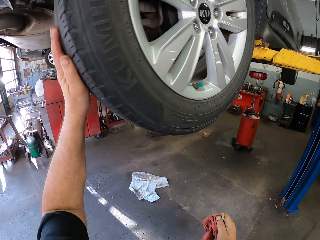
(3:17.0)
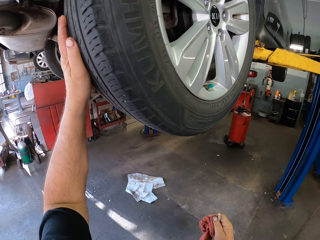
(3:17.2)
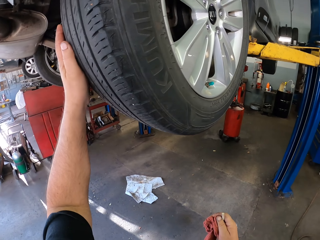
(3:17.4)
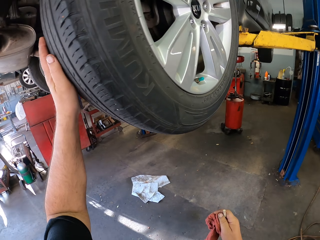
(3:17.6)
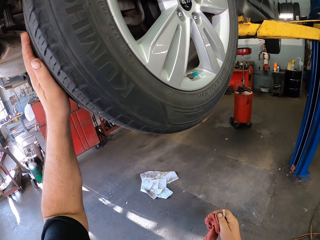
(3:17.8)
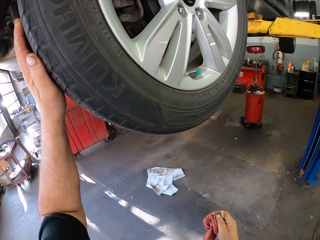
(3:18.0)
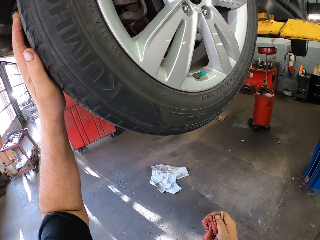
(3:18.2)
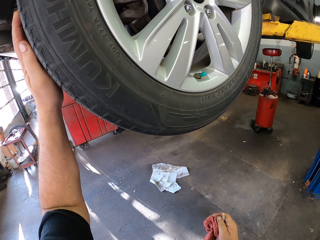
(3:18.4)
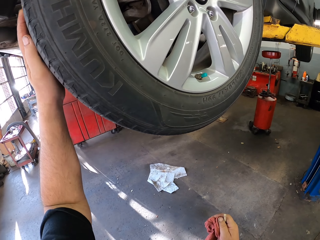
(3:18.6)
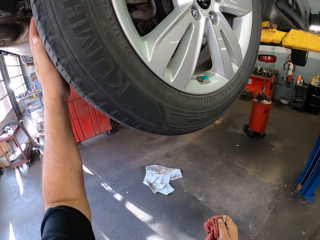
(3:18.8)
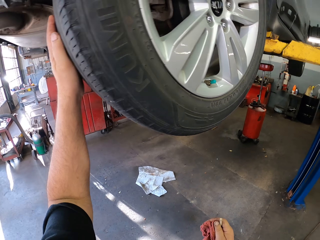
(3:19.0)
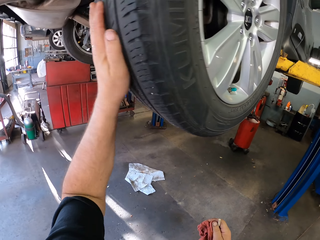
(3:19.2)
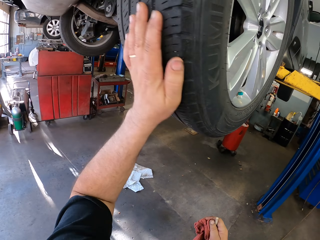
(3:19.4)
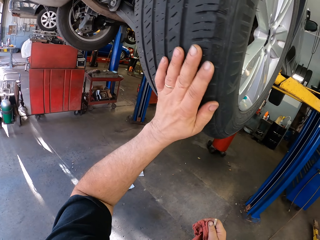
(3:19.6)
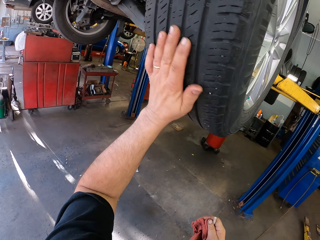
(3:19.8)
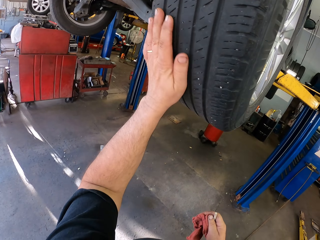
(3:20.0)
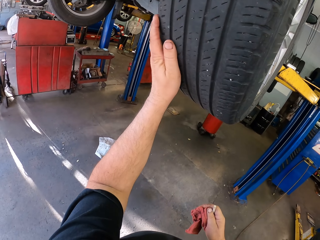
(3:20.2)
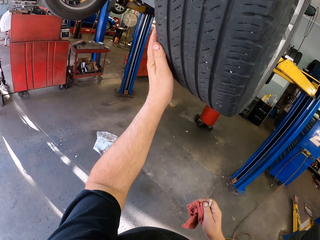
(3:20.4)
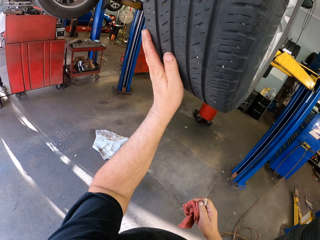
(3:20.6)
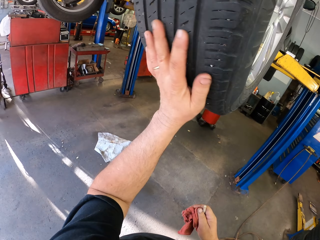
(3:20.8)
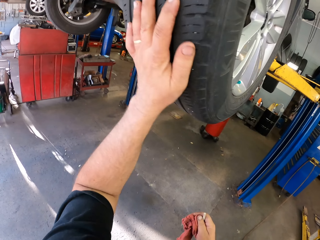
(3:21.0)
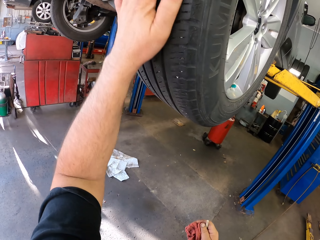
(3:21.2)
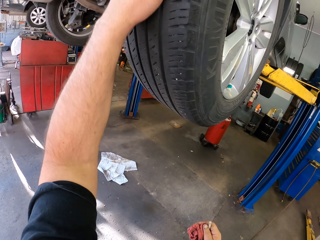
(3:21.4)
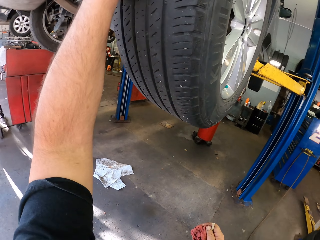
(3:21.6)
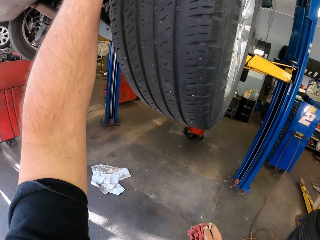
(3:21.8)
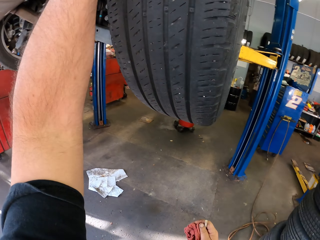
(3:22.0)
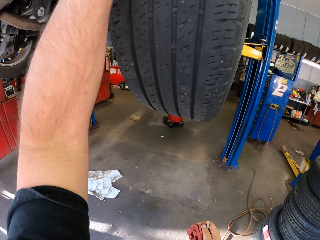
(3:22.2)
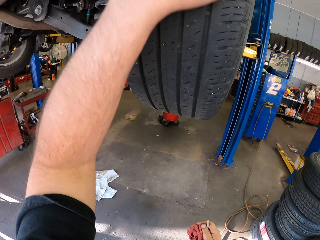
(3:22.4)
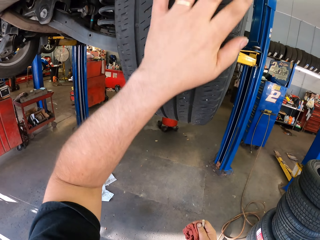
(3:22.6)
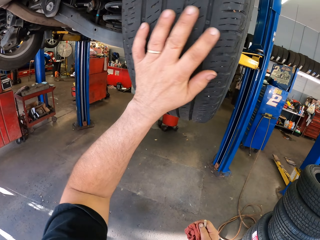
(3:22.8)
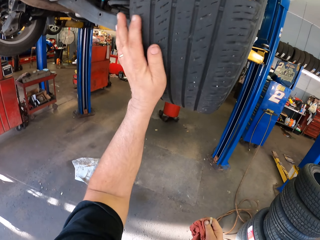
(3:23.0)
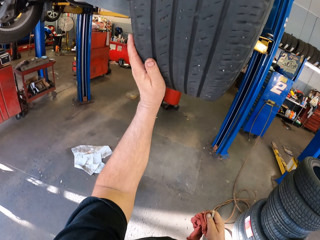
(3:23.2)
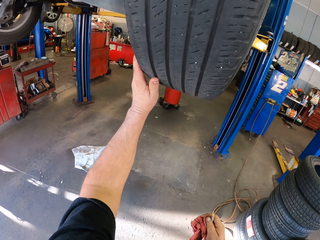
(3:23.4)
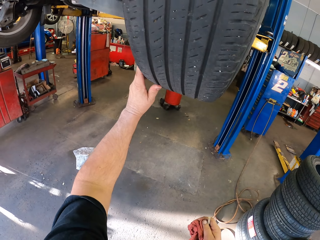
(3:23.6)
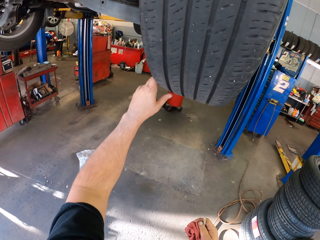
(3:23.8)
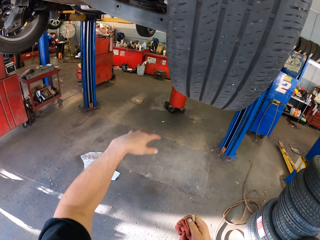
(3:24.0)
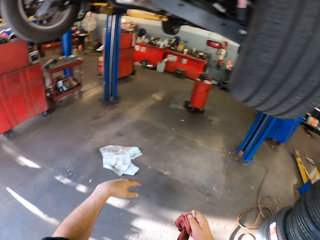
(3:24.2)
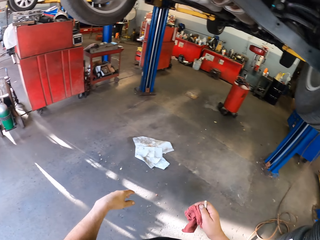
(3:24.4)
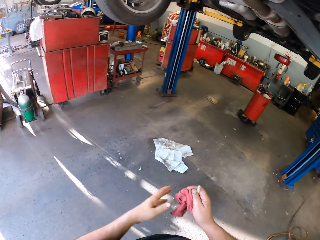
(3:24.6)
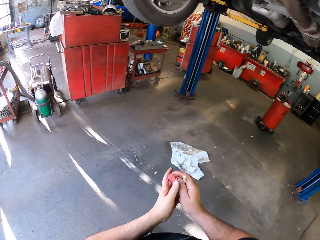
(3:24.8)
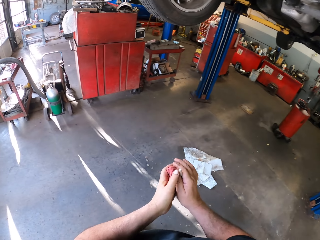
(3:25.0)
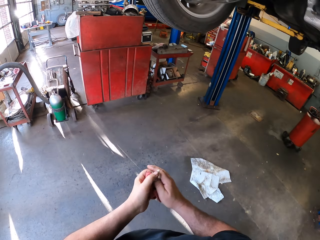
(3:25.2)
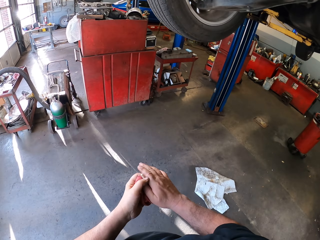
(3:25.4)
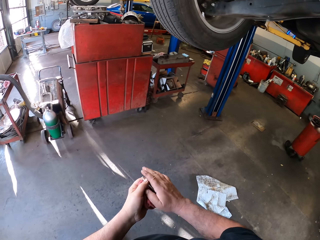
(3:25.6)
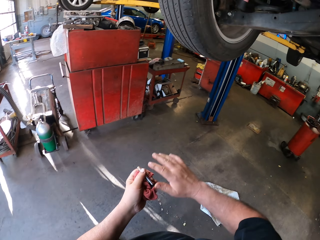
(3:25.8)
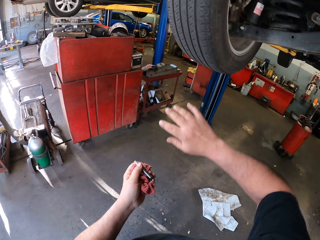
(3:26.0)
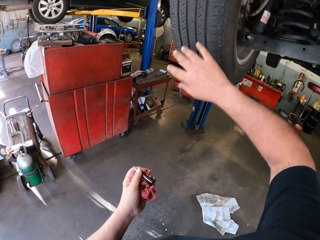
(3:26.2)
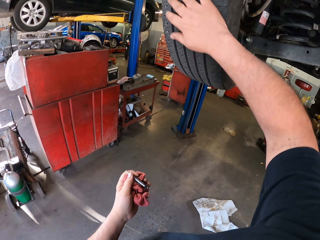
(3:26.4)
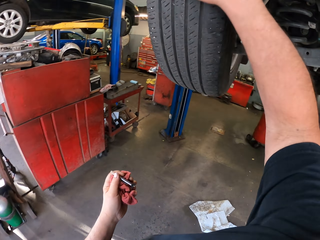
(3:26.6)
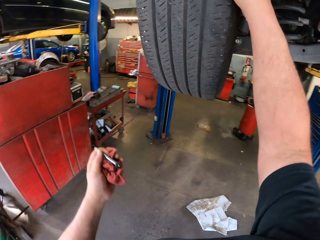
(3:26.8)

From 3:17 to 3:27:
The camera wearer moves a hand on a tire. They move a hand on the tire again.

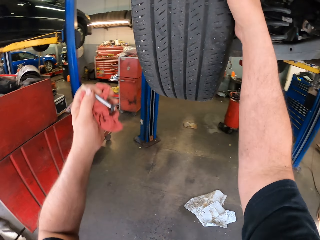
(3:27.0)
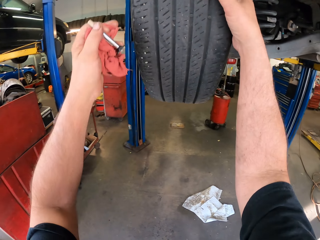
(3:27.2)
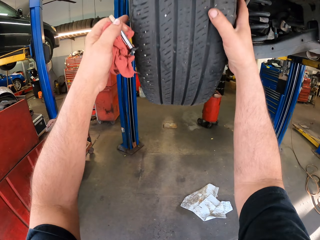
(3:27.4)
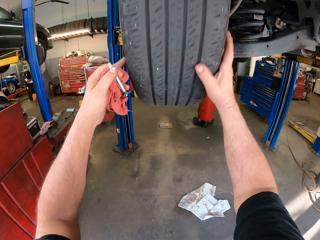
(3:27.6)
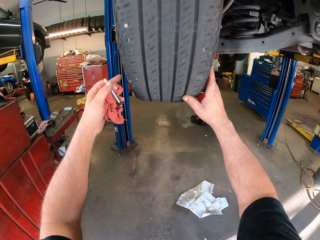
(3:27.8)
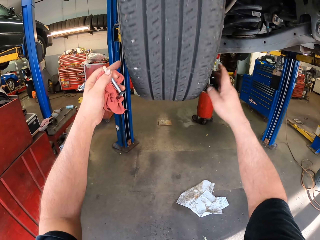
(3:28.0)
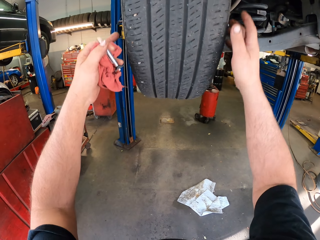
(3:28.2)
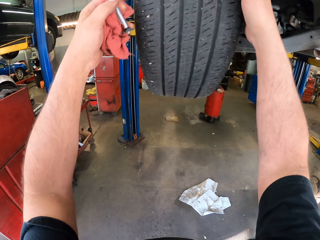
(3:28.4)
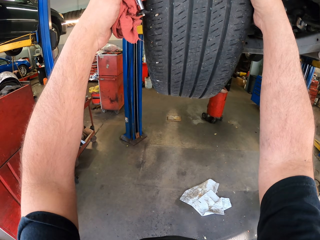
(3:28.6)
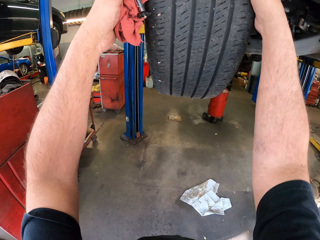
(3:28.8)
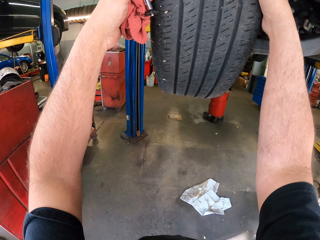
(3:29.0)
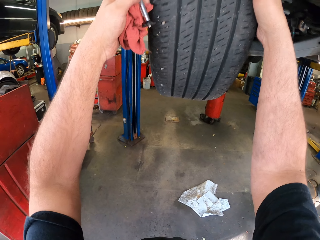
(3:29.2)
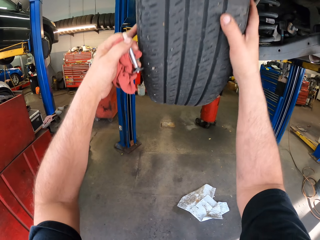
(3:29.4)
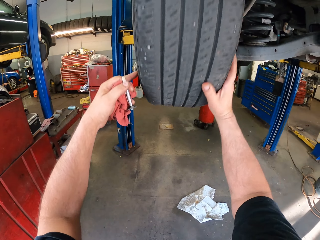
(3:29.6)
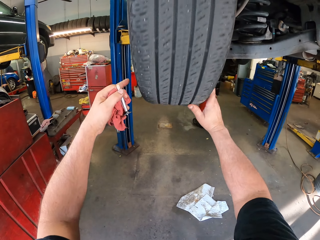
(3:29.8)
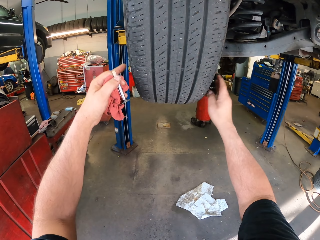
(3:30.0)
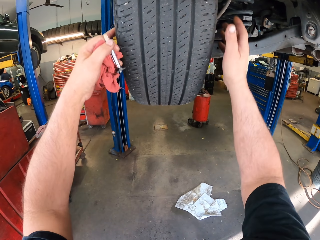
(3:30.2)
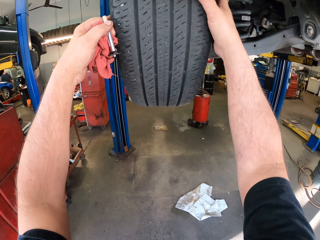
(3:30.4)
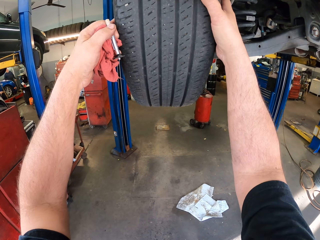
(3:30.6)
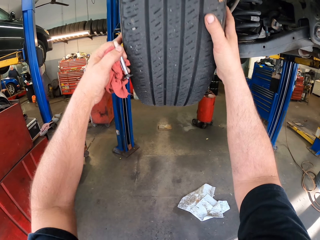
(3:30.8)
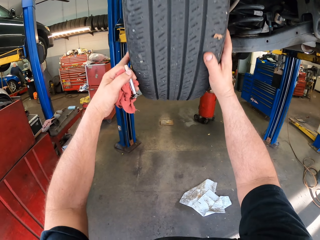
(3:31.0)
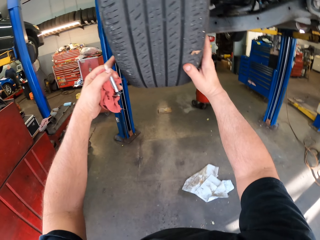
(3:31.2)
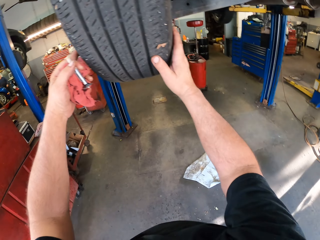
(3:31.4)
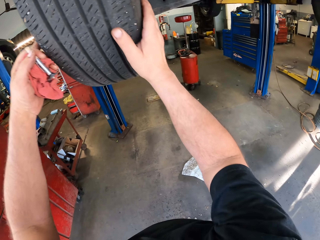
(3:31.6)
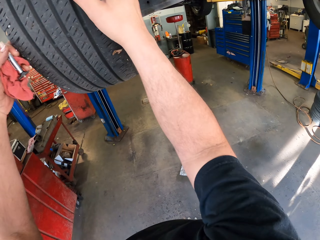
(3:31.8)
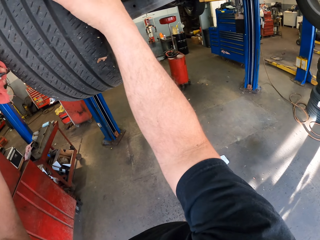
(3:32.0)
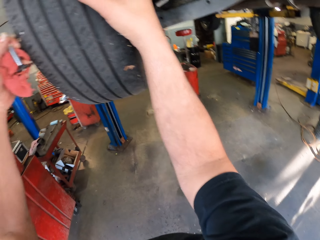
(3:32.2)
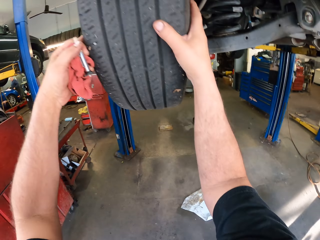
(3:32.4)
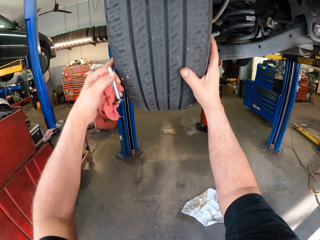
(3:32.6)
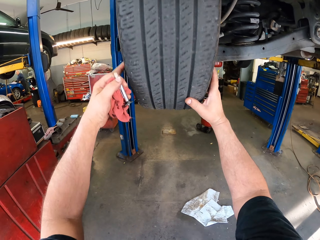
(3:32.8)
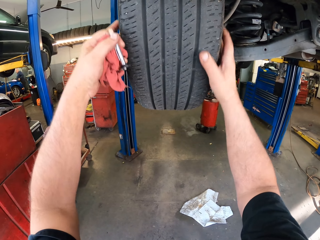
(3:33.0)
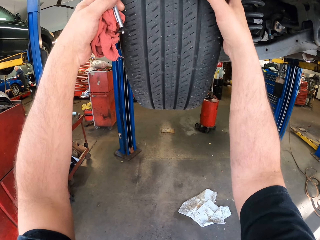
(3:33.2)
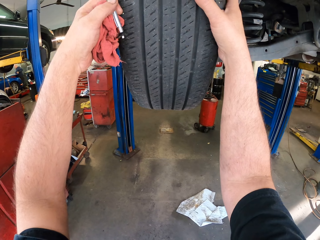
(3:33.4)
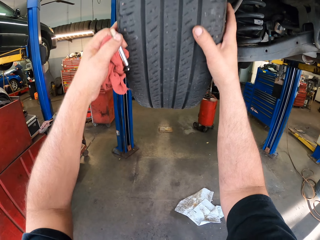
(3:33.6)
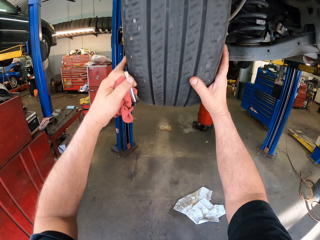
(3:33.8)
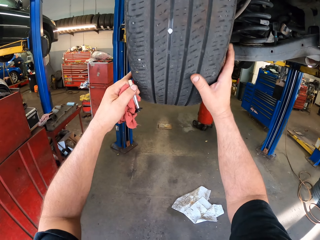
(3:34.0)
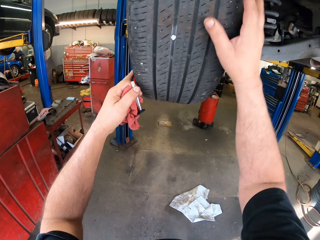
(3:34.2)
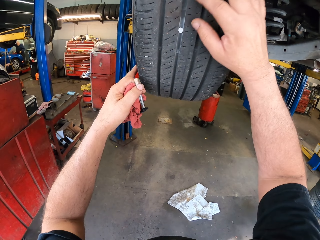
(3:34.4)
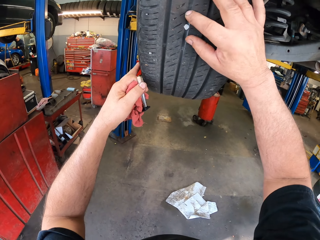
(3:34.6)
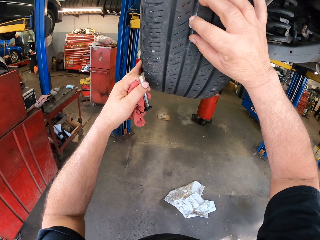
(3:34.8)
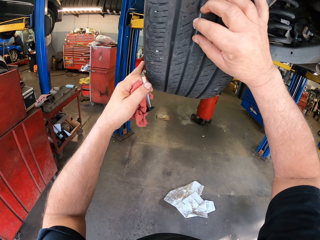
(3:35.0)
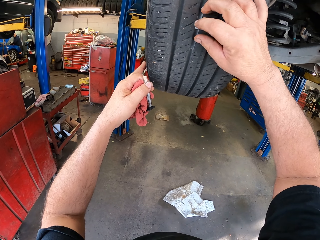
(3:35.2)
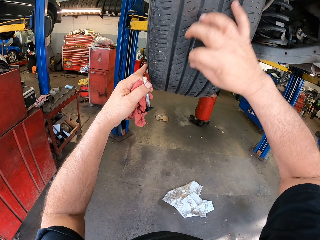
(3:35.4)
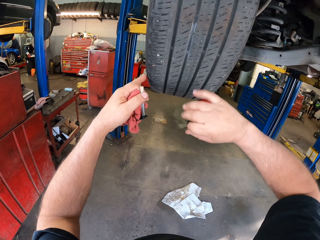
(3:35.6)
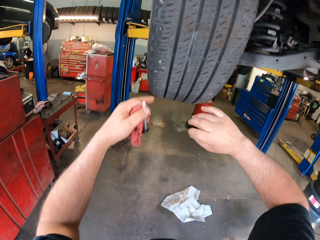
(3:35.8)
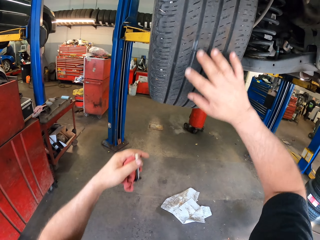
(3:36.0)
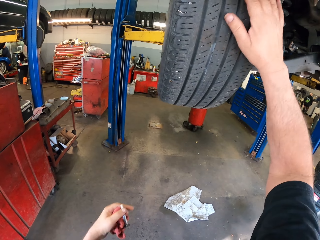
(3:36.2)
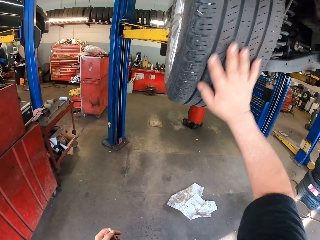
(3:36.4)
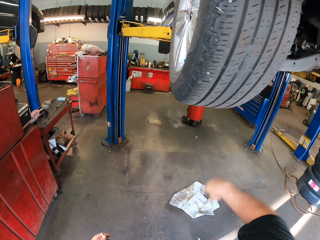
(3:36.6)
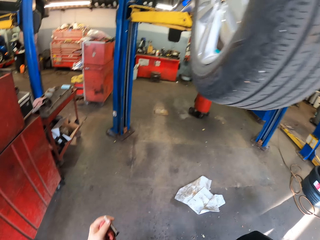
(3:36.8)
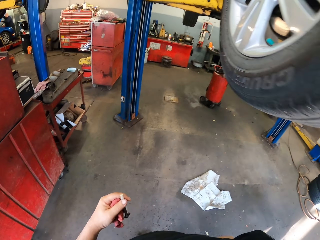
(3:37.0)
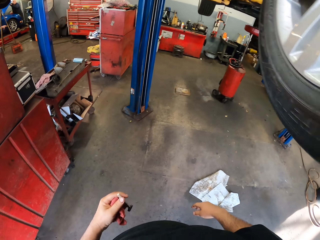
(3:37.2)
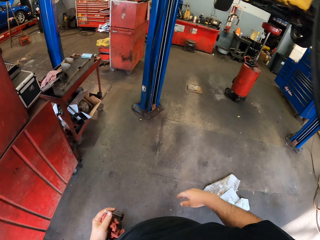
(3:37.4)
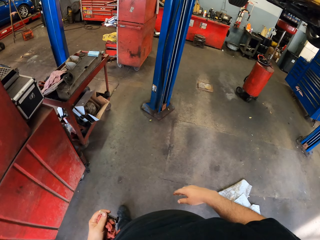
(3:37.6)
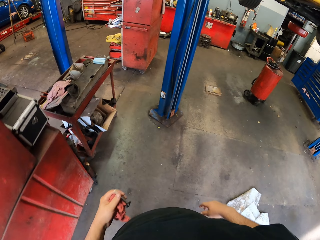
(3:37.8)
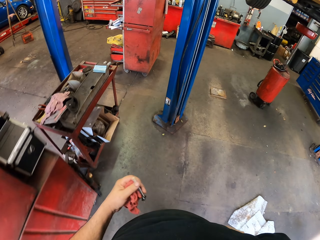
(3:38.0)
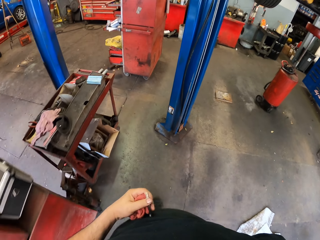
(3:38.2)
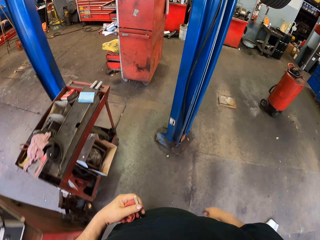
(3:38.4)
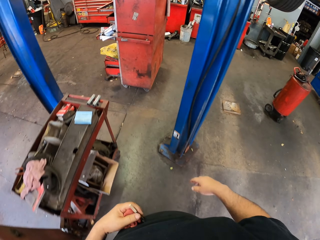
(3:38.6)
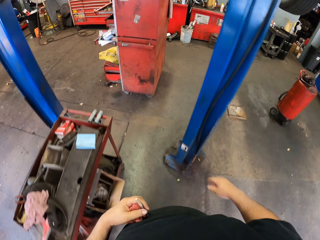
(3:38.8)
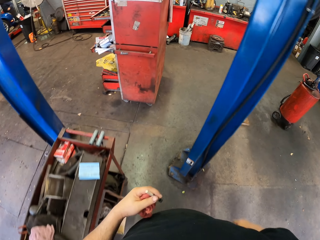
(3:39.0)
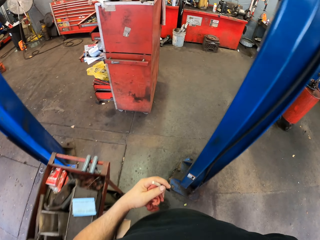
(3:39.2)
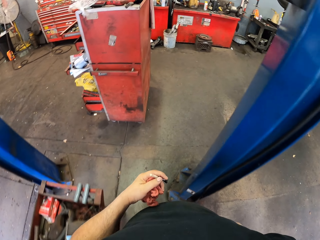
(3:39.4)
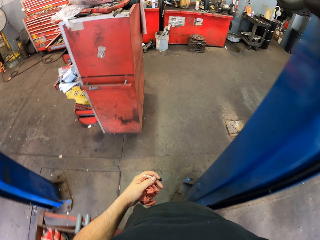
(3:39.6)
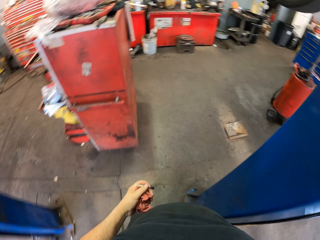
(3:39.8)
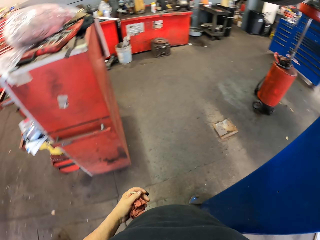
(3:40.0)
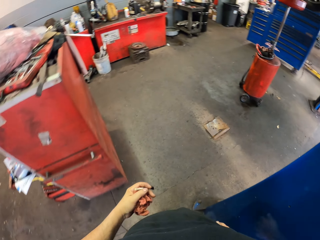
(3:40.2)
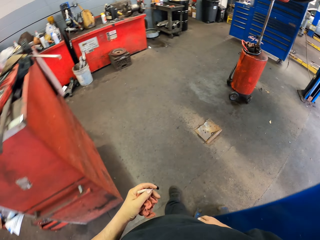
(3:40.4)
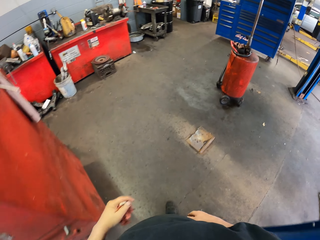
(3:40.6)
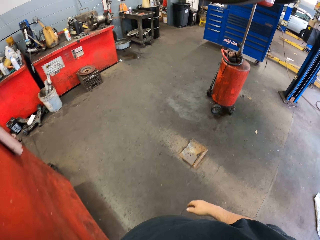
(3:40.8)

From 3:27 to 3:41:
The camera wearer moves a hand on a tire. They spin the tire. They spin it repeatedly. They remove dirt from the tire. They wipe a hand on the tire. They walk around the garage.
